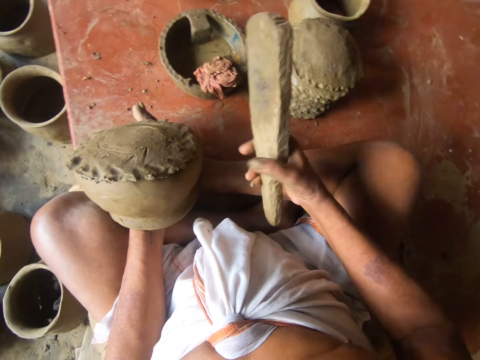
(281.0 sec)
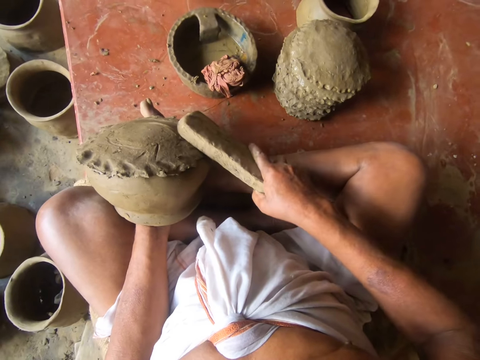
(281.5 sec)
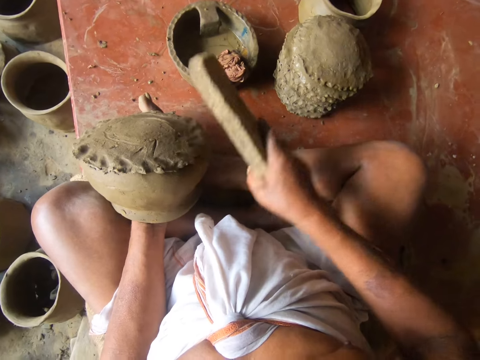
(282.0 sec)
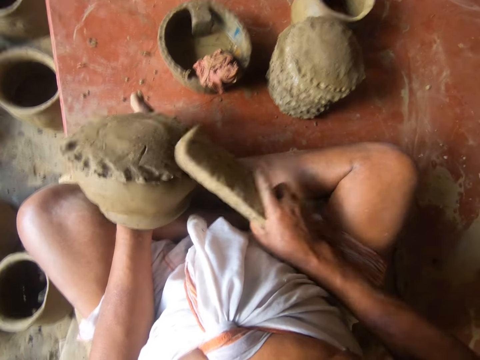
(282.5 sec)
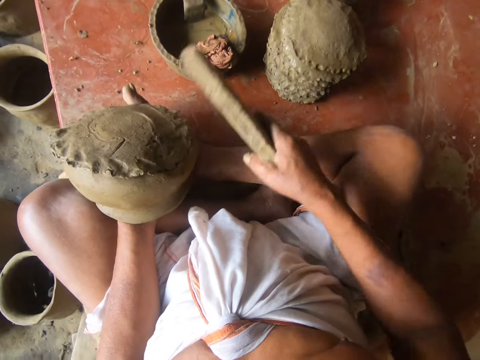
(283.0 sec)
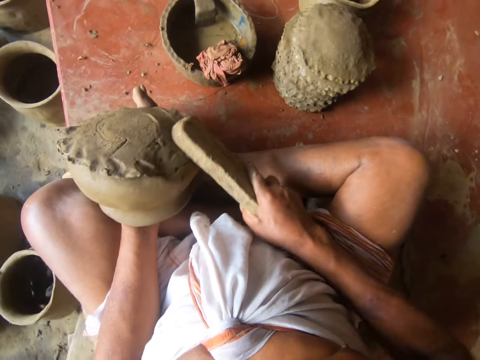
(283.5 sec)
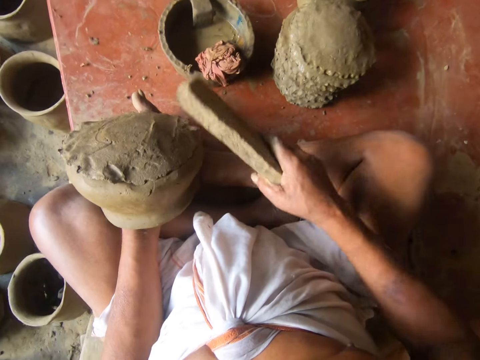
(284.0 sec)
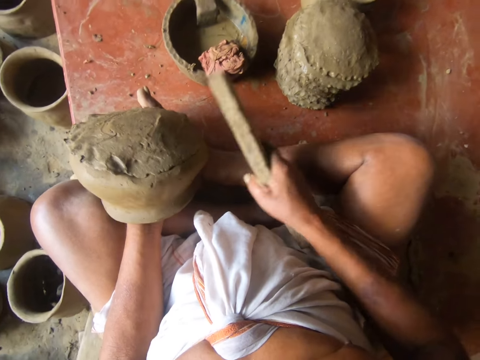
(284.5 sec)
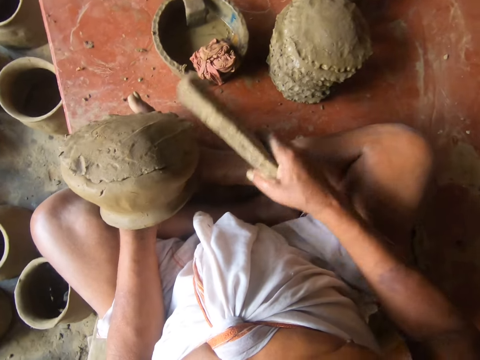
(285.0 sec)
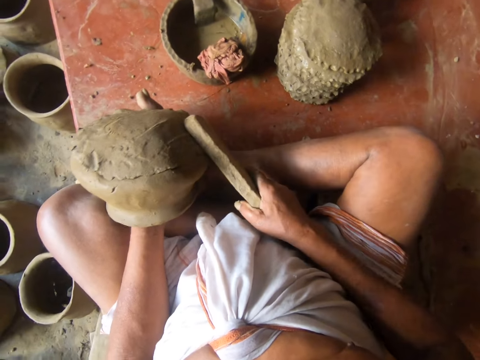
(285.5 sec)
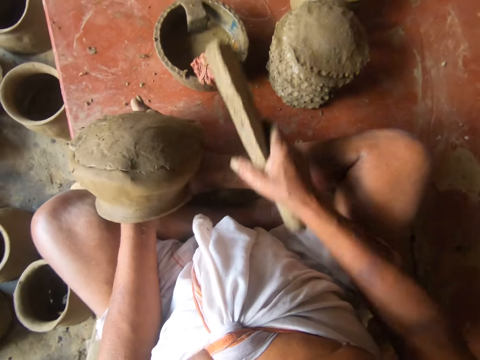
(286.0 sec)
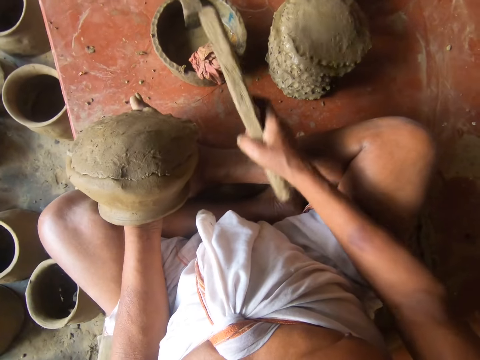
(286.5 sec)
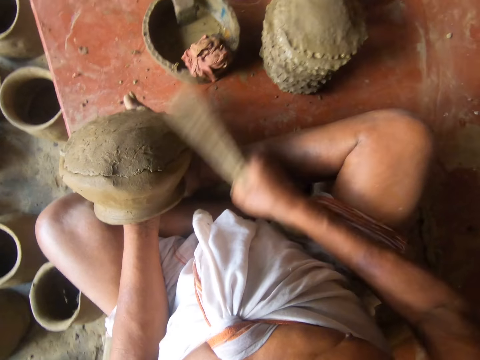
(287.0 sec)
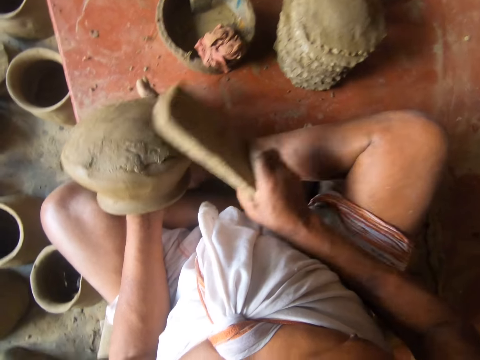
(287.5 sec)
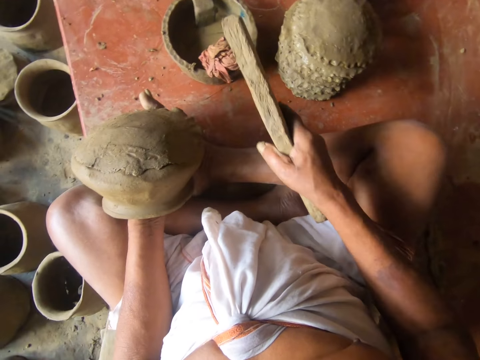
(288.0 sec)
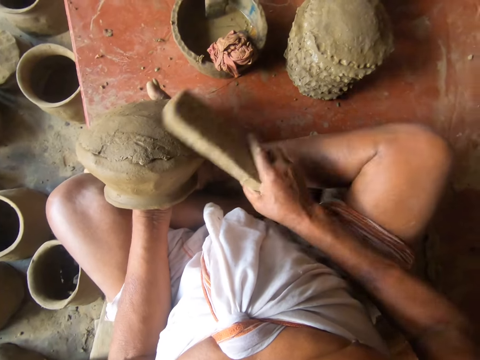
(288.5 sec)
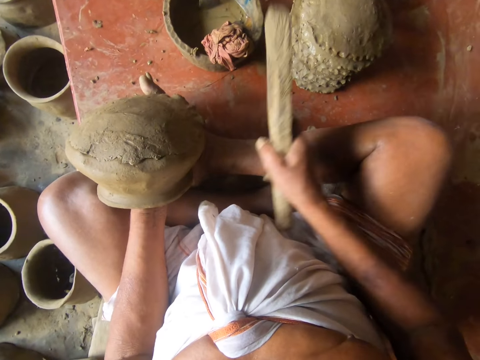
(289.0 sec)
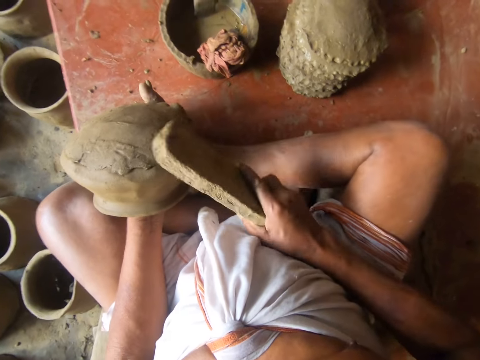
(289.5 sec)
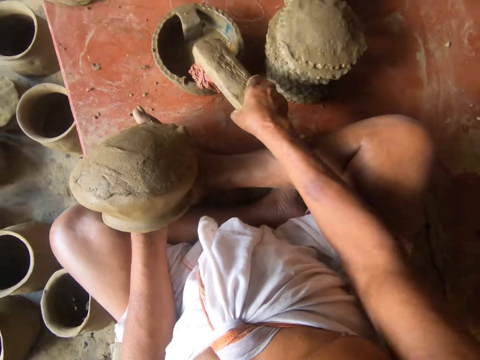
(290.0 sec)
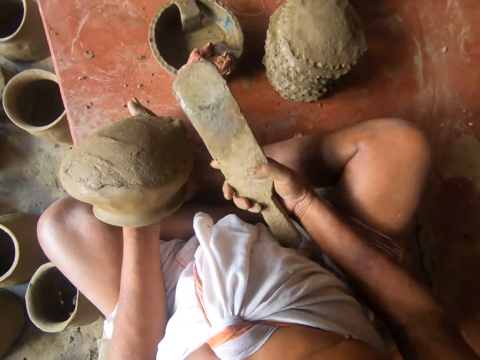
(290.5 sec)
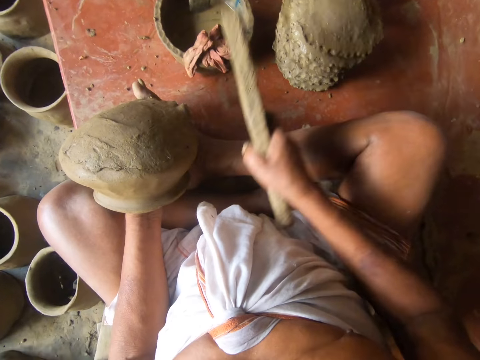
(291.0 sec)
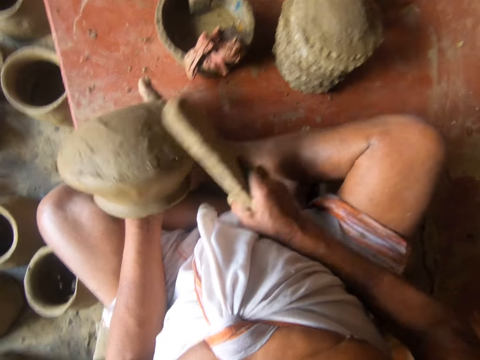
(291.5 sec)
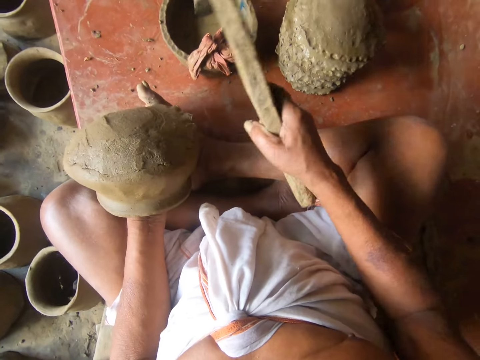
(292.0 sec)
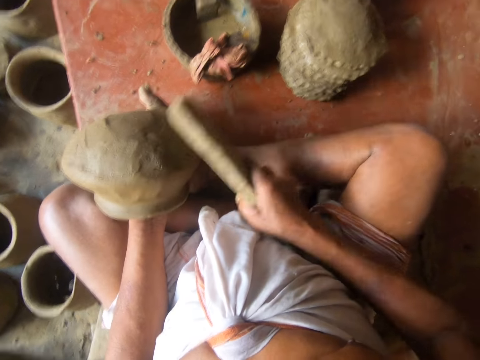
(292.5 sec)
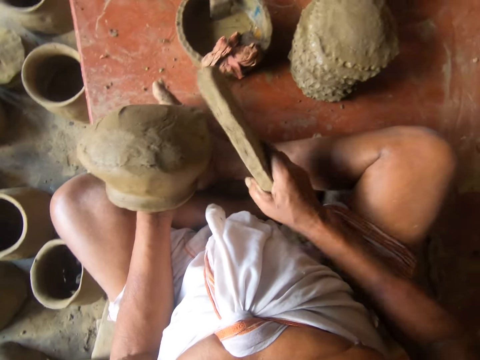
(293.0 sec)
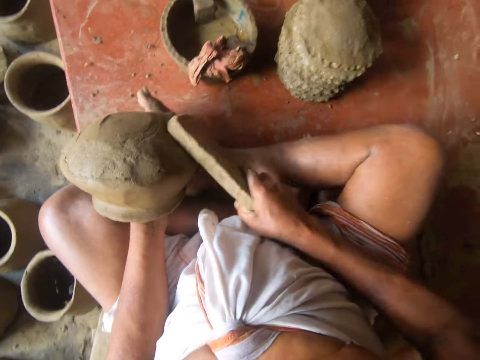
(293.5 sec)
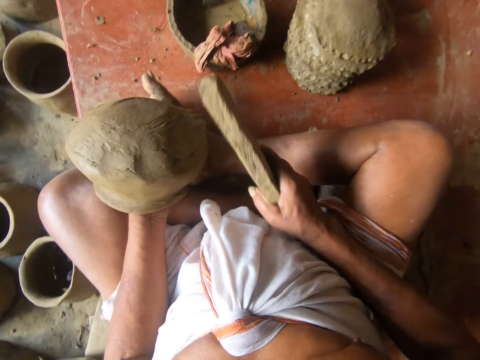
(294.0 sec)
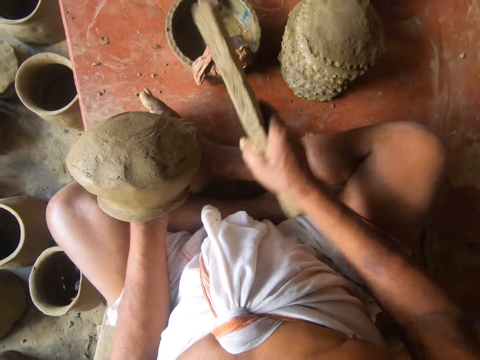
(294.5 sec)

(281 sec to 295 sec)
The camera wearer hits the clay with a stick. They dip the mortar in a bowl. They place the wood on the wet piece of cloth. They mold the clay piece with the wood. They hit the mold with the mortar. They dip the mortar in the bowl. They place the wood on the wet piece of cloth. They mold the clay piece with the wood. They hit the mold with the mortar.

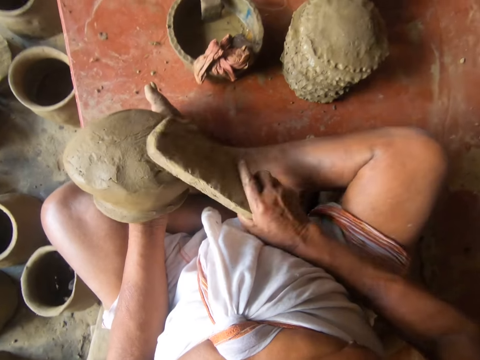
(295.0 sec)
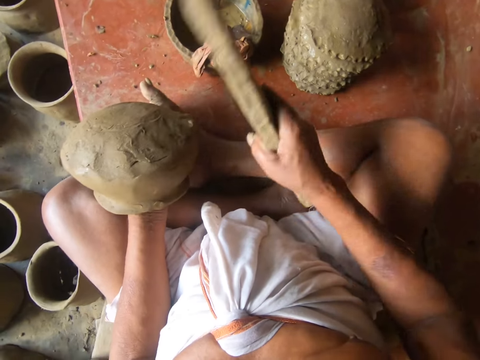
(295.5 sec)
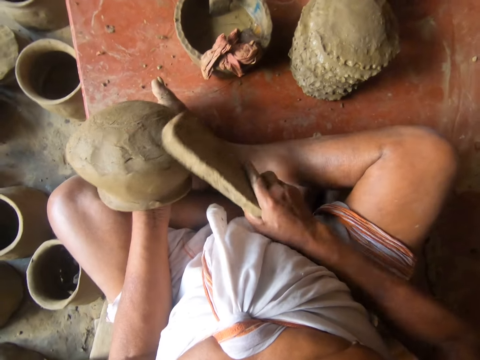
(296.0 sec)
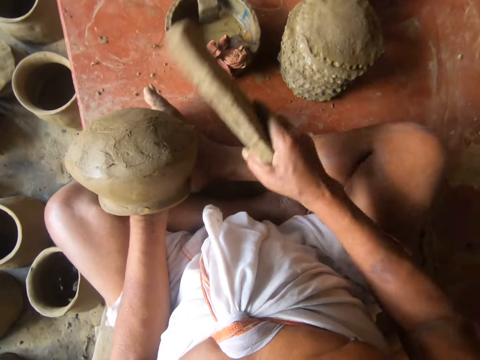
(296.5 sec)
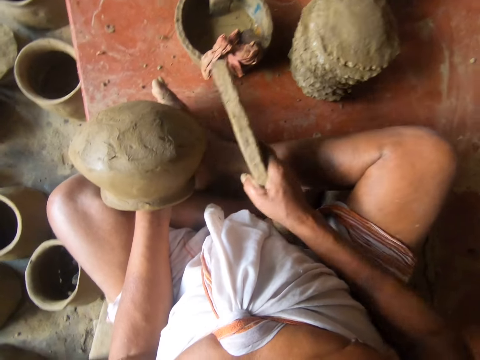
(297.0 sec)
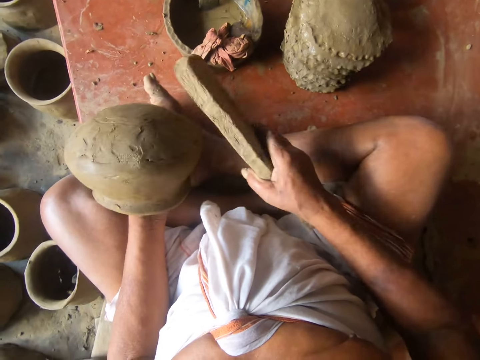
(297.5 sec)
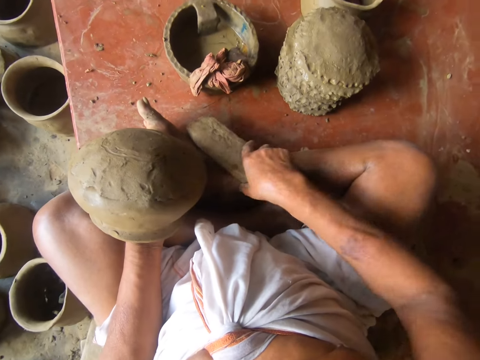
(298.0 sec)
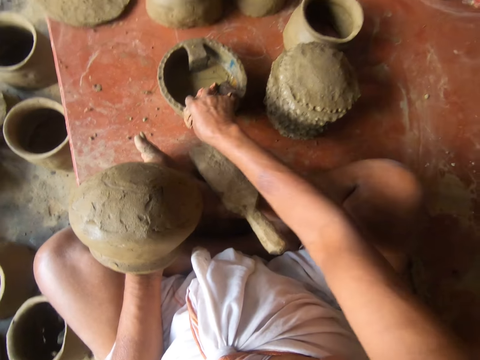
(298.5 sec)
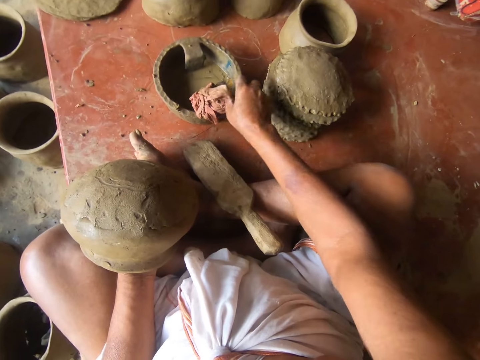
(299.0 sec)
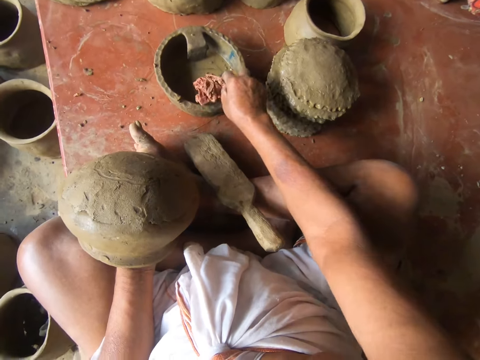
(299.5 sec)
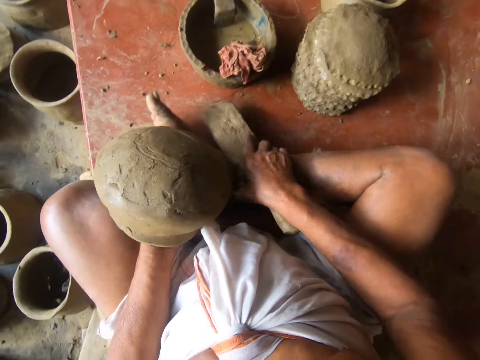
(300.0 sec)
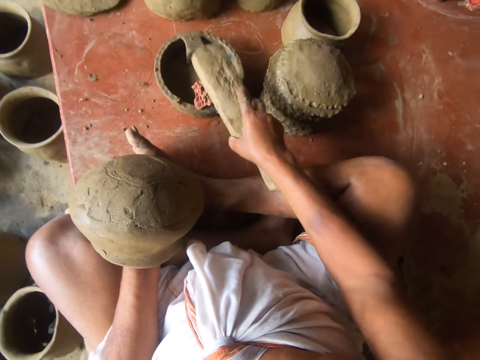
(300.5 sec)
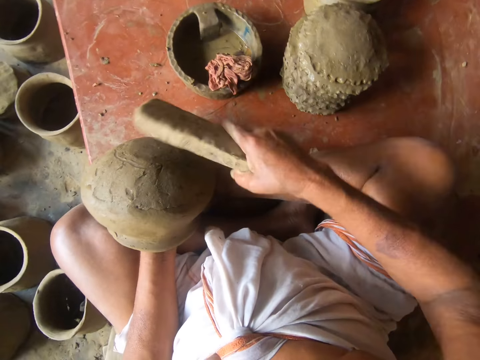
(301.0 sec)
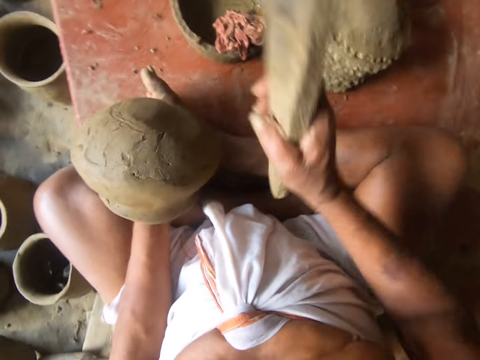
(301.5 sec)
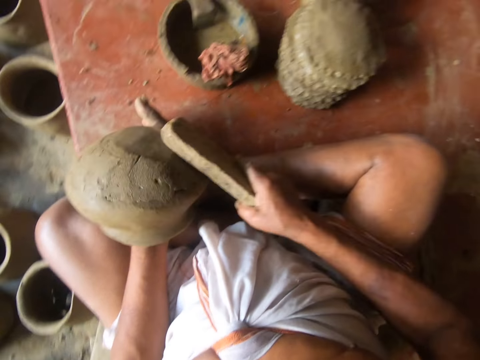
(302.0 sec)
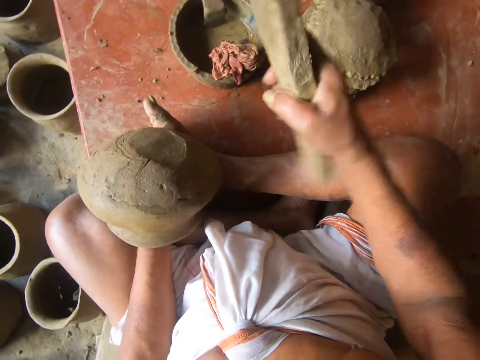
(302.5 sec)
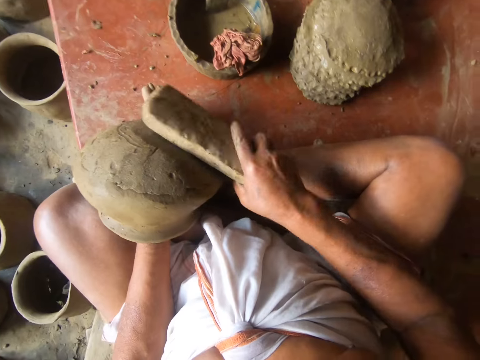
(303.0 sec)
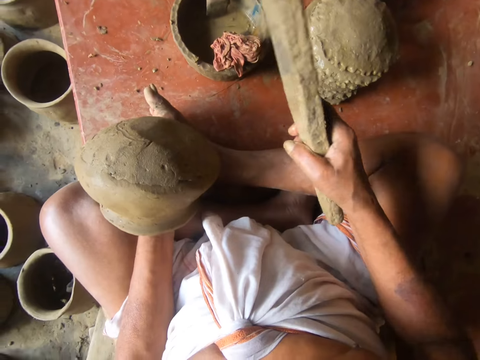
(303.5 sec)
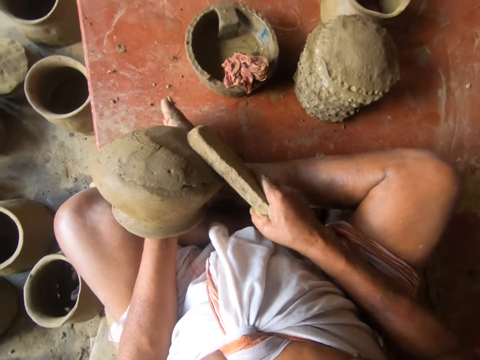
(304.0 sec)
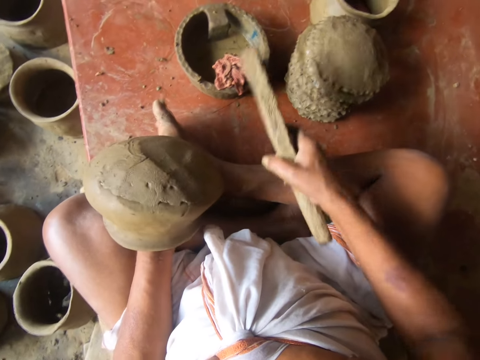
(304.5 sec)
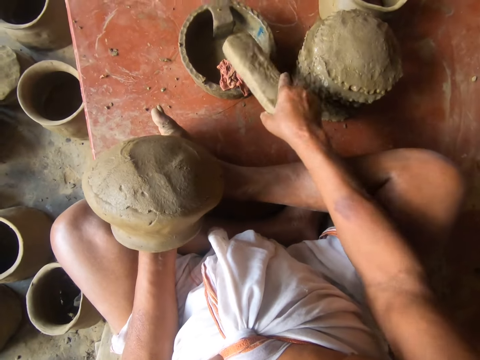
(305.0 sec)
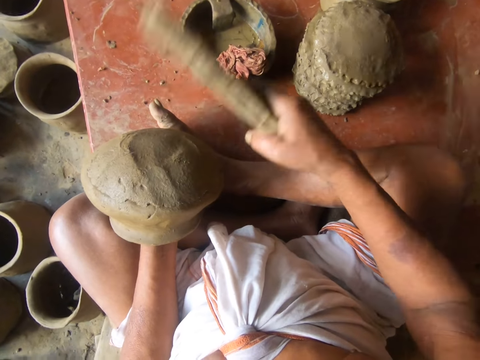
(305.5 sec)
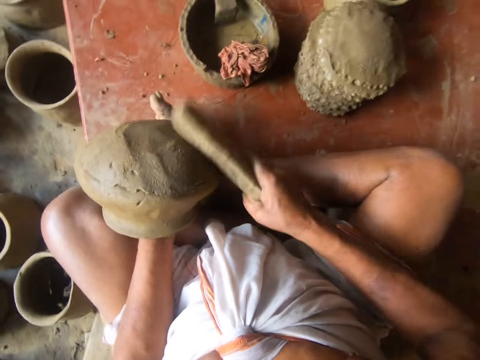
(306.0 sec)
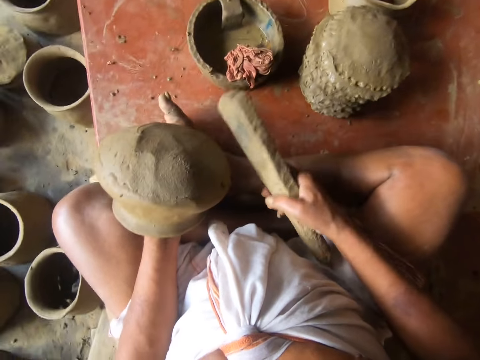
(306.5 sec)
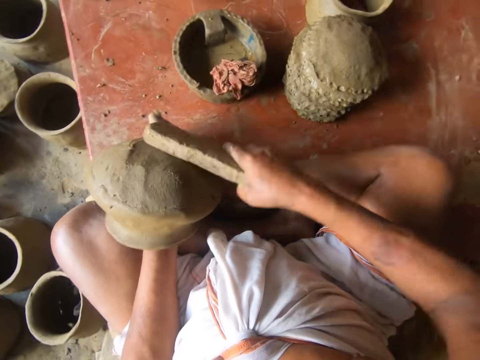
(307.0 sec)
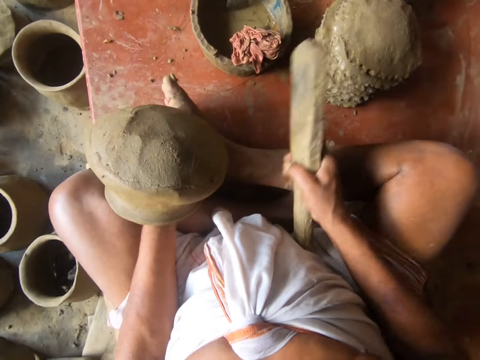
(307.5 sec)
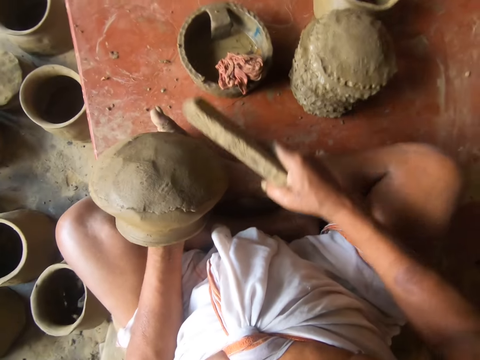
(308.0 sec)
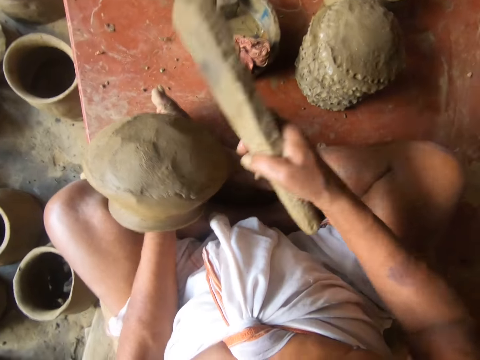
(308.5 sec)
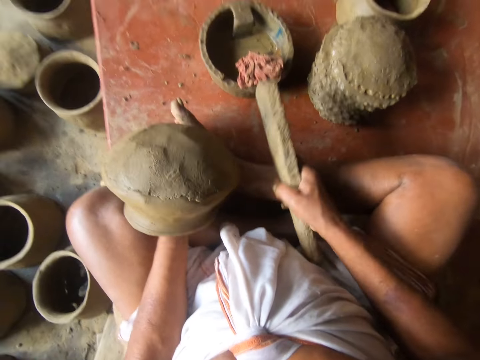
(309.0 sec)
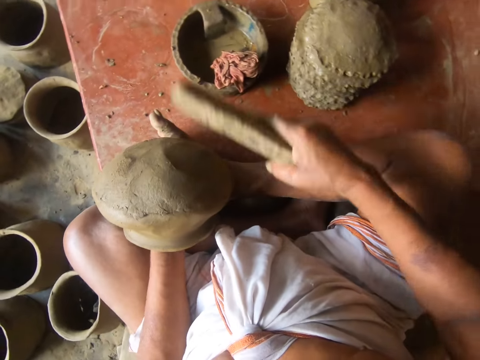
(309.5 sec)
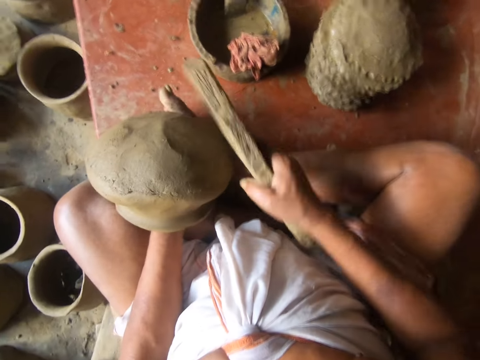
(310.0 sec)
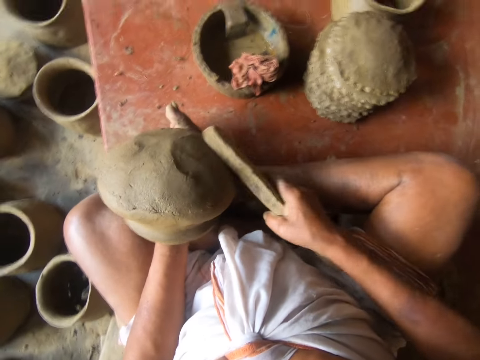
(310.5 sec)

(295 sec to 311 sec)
The camera wearer places the piece of wood or mortar down. They touch a piece of cloth. They pick up the piece of wood. They hit the mold with the mortar. They mold the clay piece with the wood. They dip the mortar in a bowl. They place the wood on the wet piece of cloth. They hit the mold with the mortar. They mold the clay piece with the wood.
